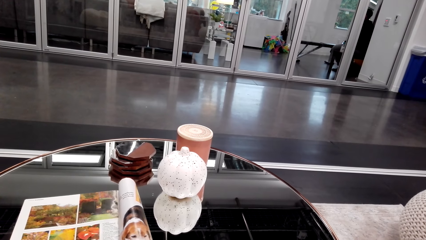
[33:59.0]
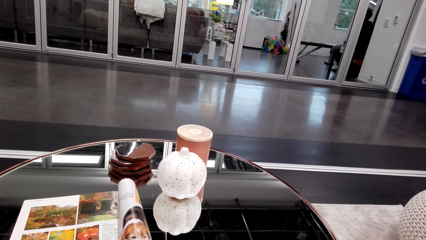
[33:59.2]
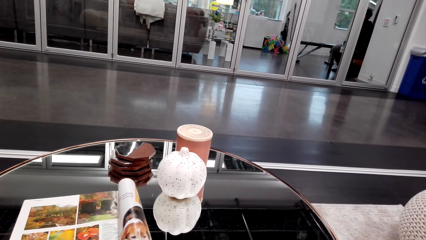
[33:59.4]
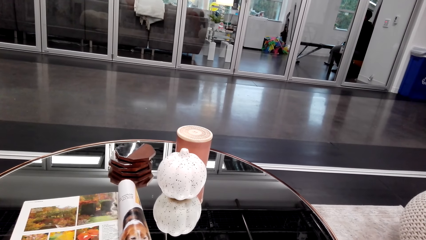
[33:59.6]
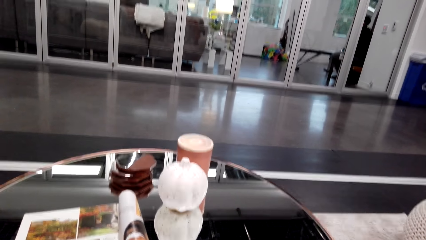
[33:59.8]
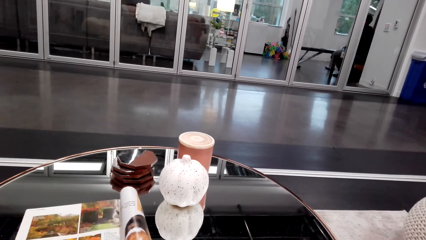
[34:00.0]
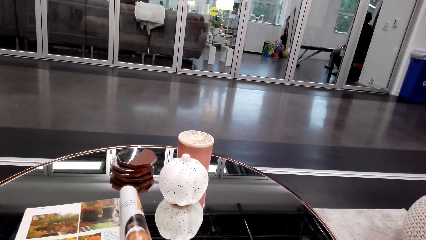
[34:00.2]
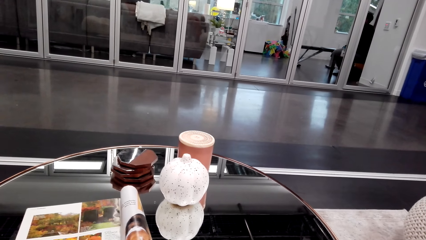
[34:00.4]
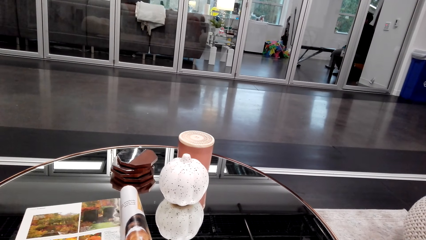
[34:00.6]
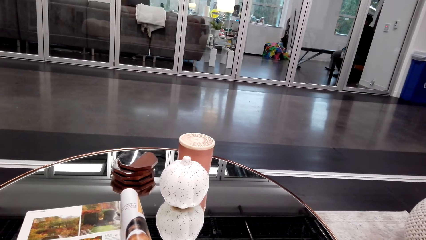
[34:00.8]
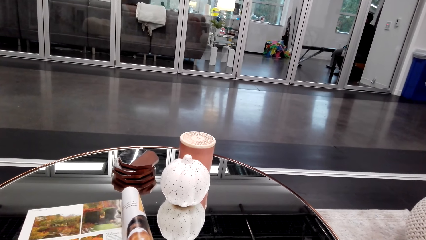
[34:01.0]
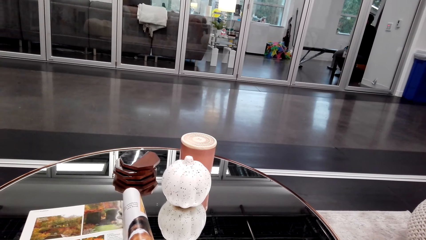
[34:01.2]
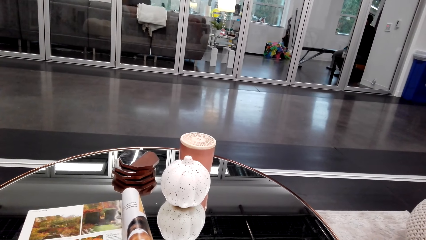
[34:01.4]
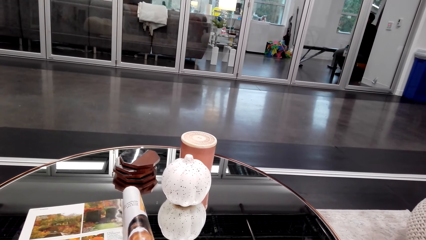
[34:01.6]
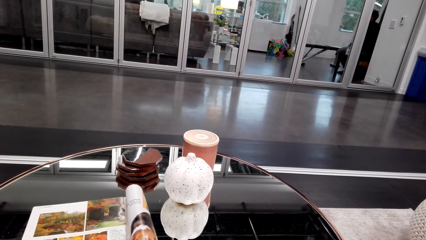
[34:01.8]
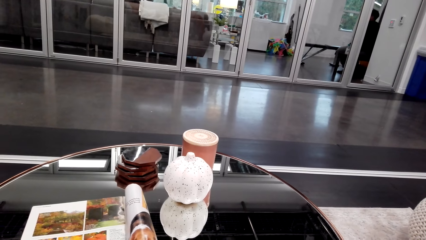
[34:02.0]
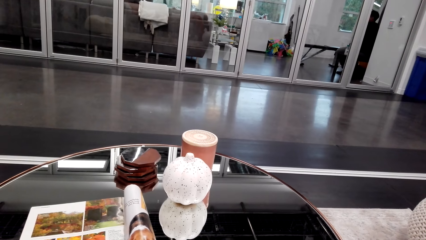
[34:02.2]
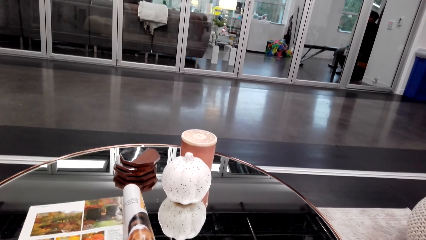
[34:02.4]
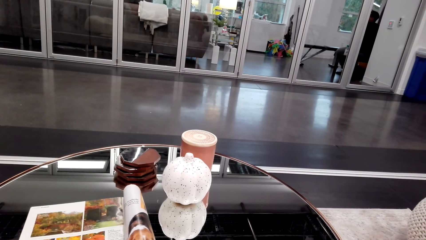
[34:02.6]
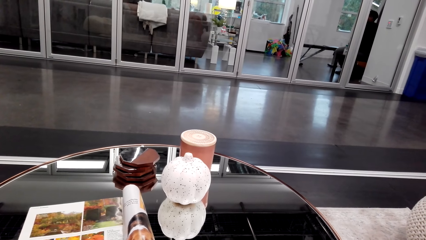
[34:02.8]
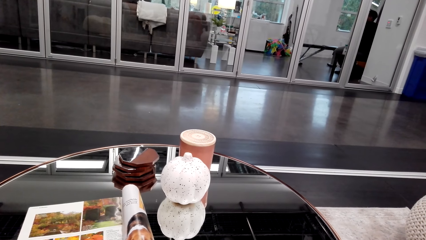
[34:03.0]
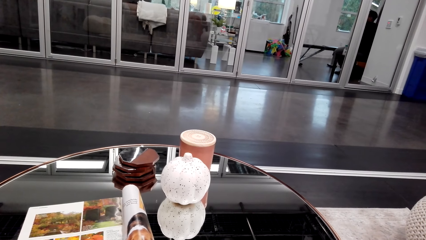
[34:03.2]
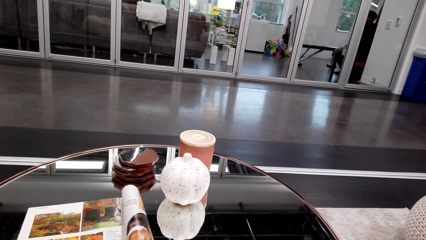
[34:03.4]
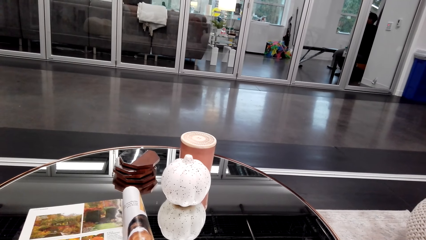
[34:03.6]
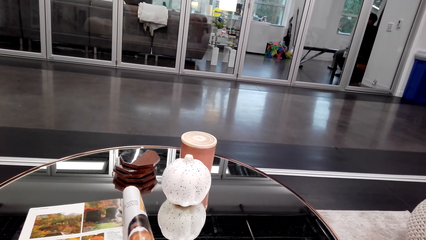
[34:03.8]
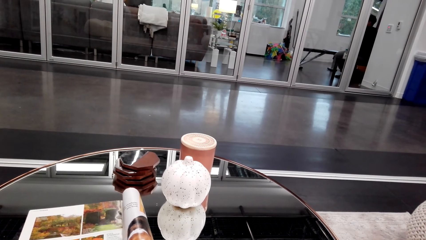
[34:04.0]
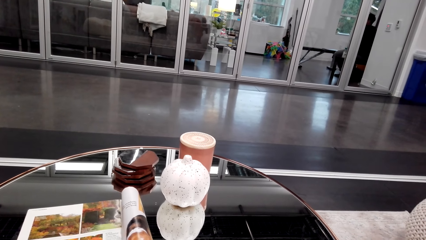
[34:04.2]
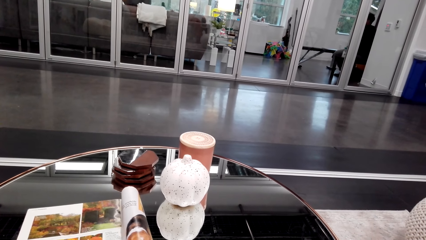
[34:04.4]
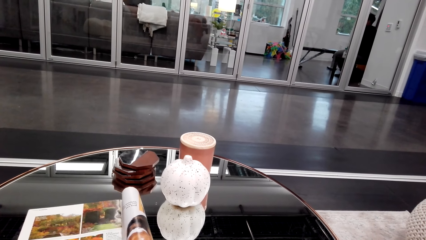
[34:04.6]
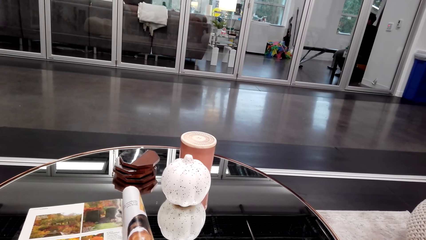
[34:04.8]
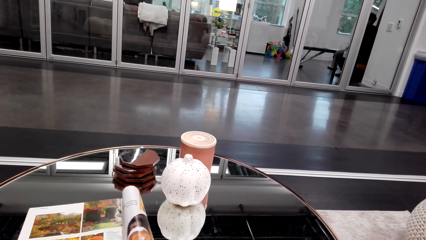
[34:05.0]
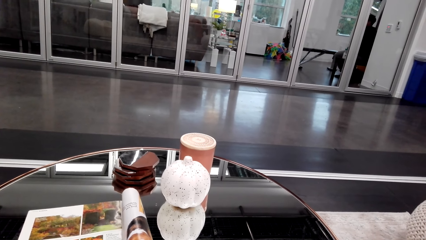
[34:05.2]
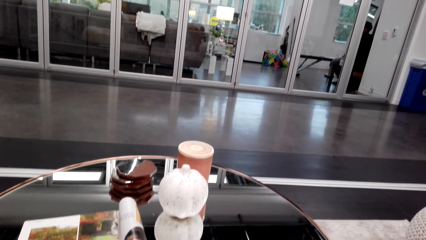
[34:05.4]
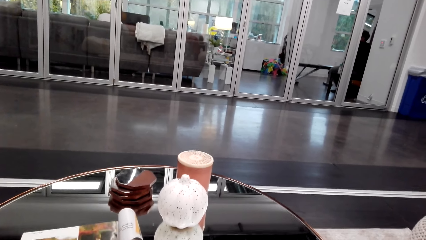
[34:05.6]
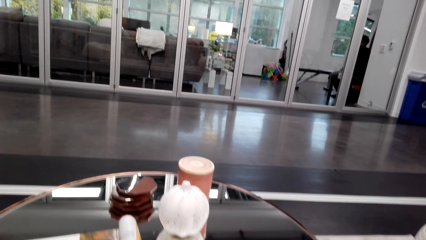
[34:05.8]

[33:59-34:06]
The camera wearer communicates.

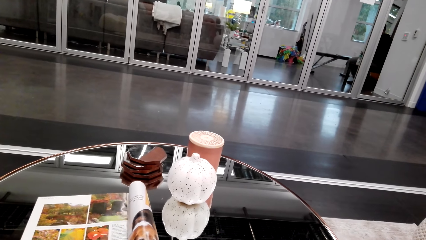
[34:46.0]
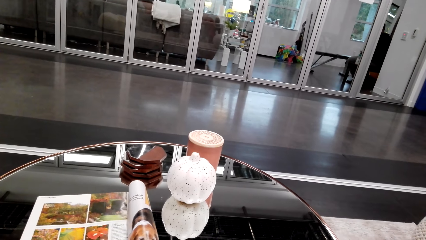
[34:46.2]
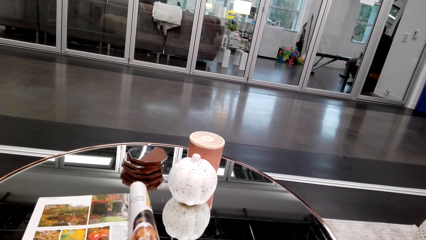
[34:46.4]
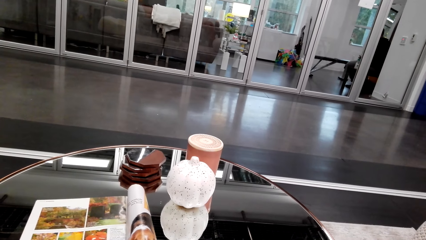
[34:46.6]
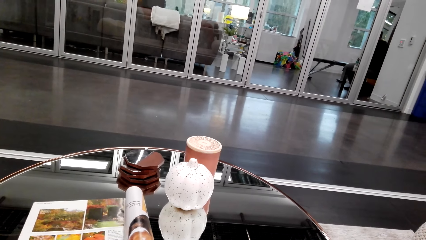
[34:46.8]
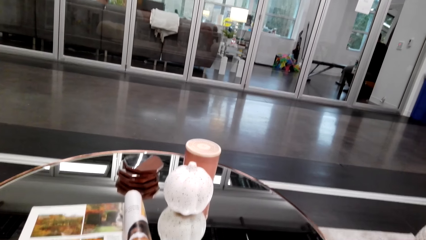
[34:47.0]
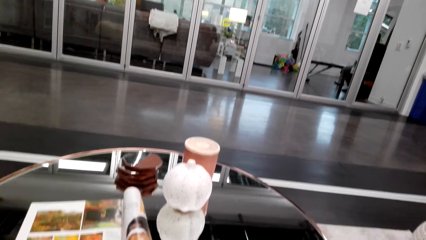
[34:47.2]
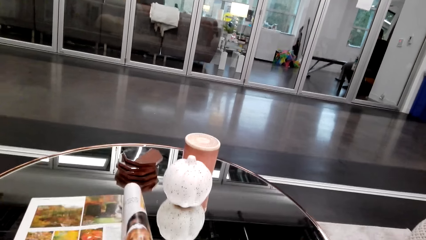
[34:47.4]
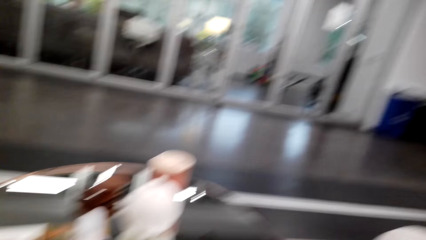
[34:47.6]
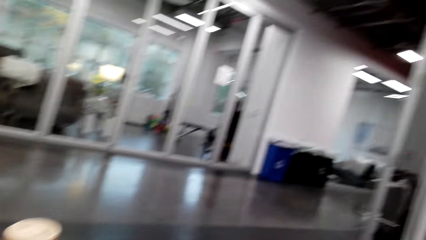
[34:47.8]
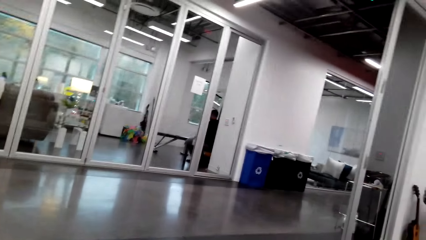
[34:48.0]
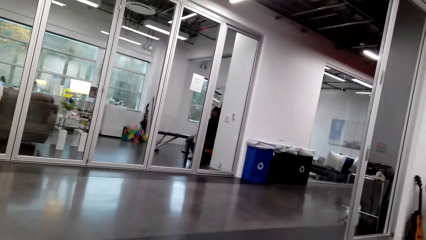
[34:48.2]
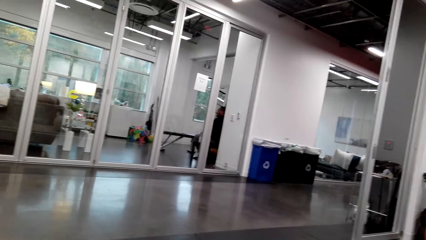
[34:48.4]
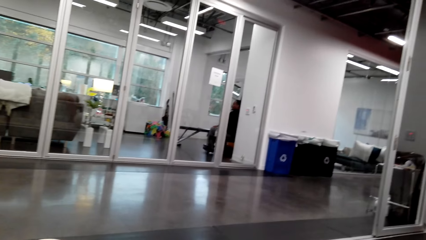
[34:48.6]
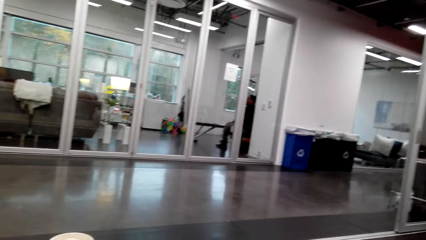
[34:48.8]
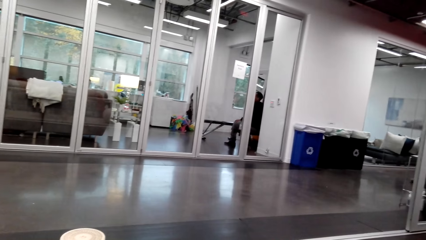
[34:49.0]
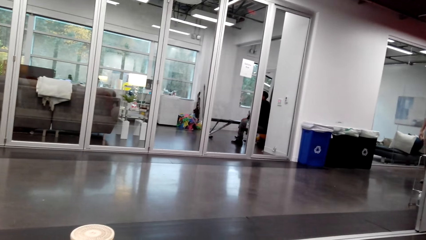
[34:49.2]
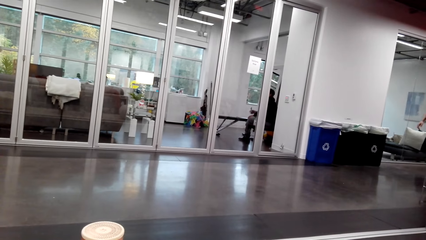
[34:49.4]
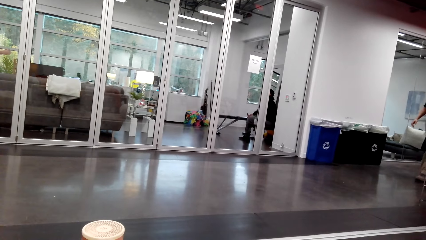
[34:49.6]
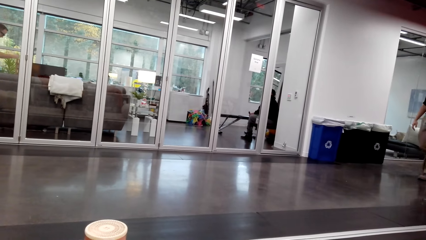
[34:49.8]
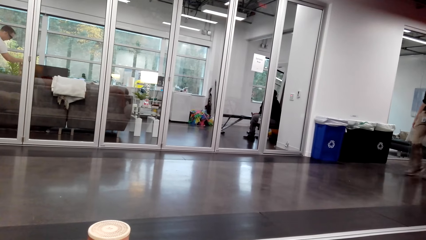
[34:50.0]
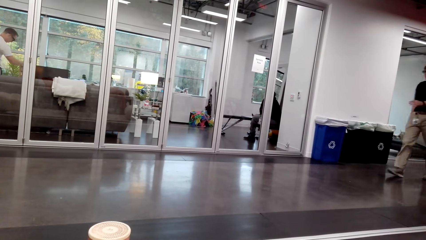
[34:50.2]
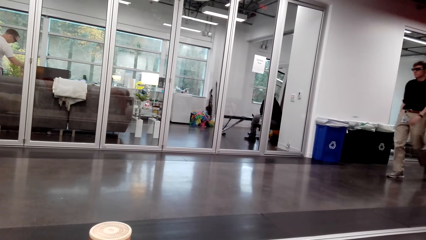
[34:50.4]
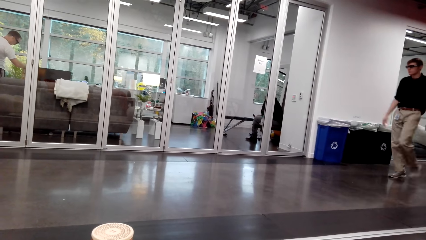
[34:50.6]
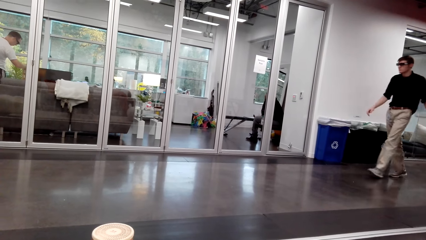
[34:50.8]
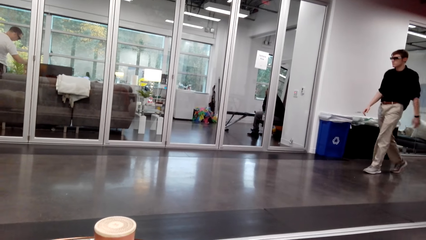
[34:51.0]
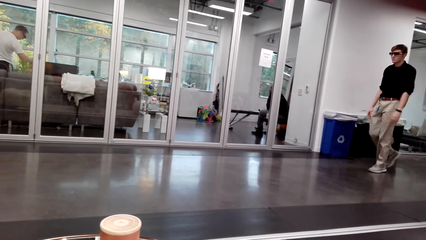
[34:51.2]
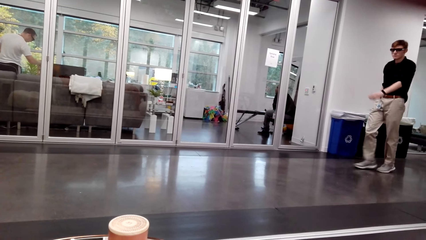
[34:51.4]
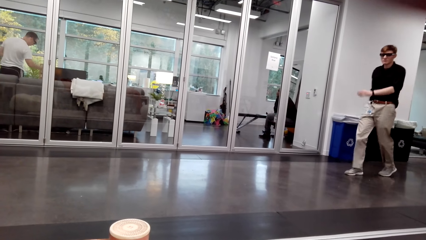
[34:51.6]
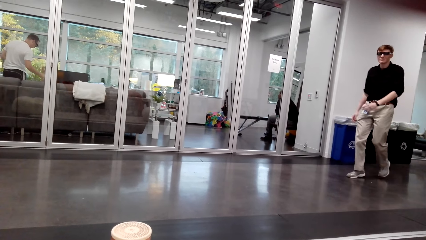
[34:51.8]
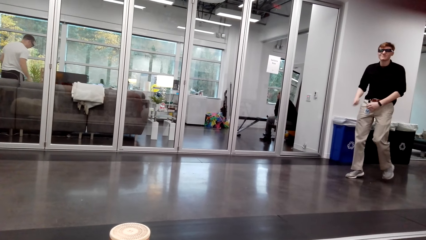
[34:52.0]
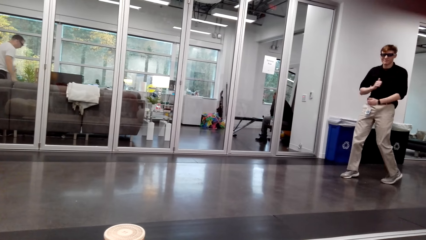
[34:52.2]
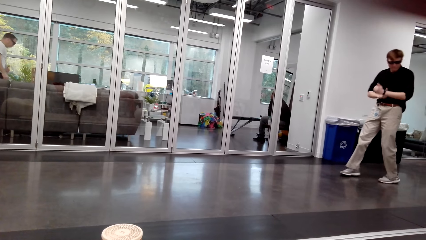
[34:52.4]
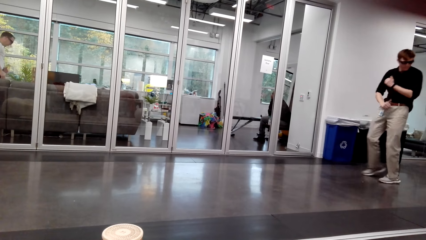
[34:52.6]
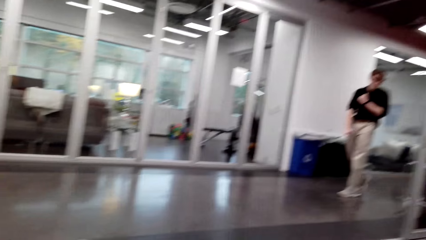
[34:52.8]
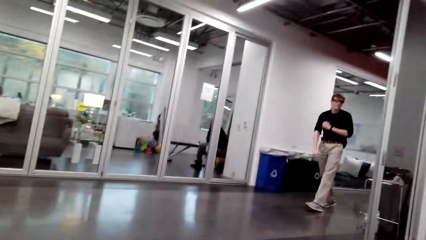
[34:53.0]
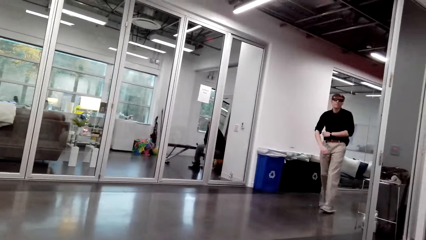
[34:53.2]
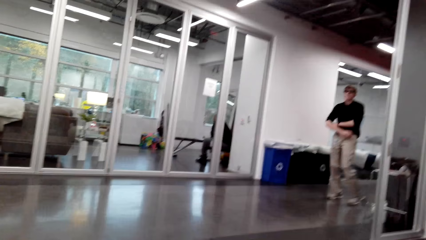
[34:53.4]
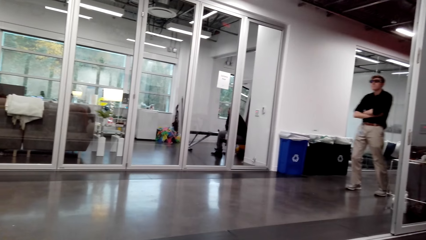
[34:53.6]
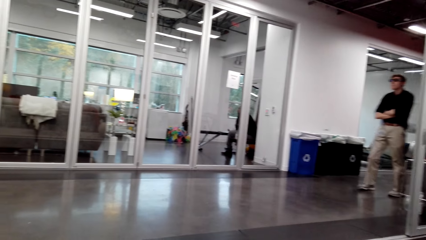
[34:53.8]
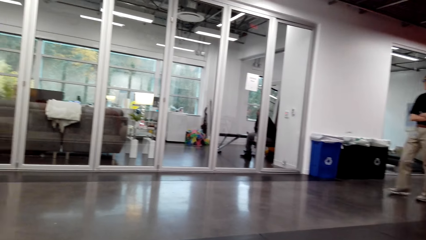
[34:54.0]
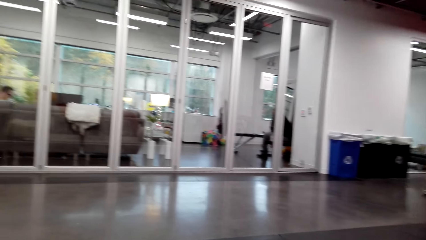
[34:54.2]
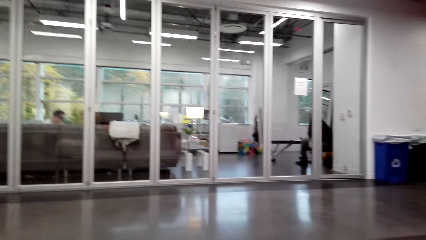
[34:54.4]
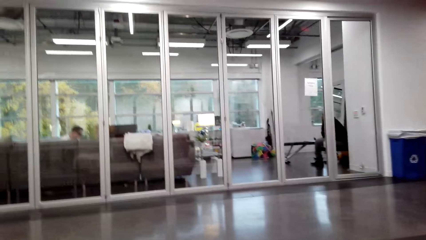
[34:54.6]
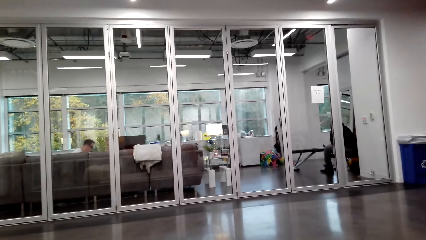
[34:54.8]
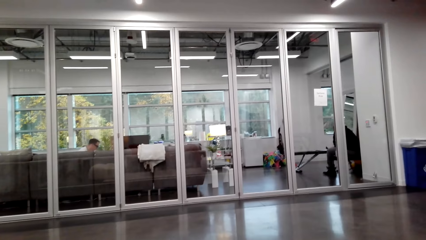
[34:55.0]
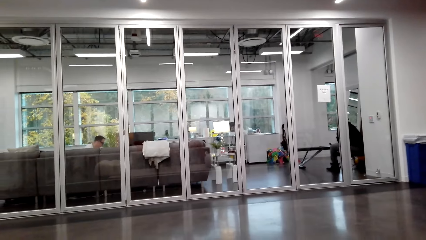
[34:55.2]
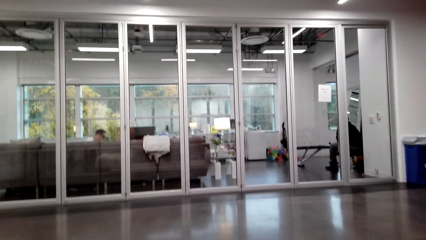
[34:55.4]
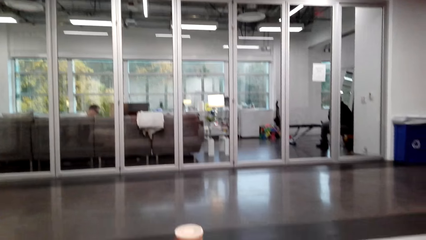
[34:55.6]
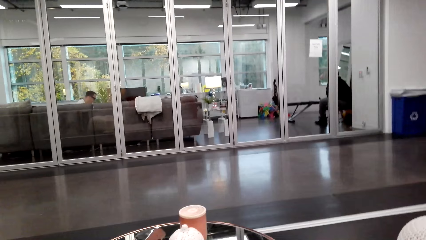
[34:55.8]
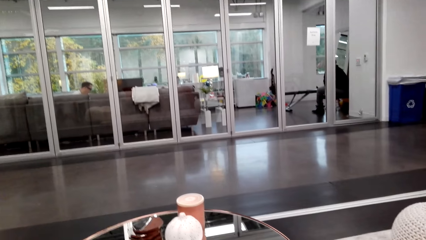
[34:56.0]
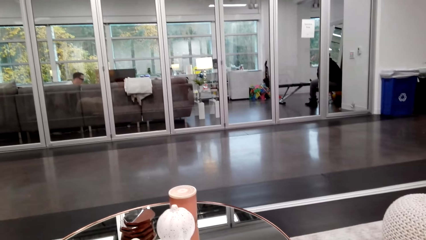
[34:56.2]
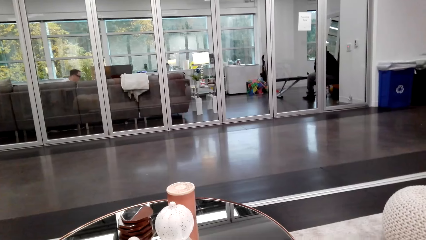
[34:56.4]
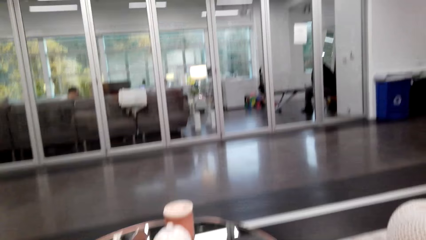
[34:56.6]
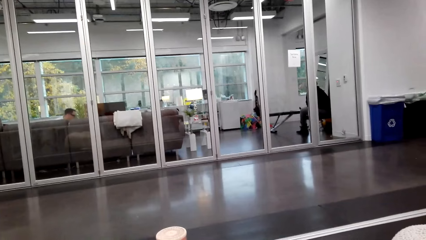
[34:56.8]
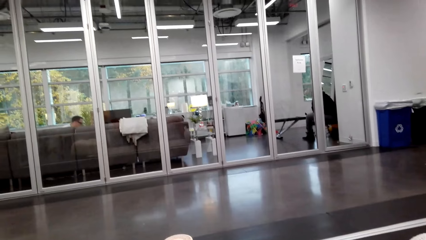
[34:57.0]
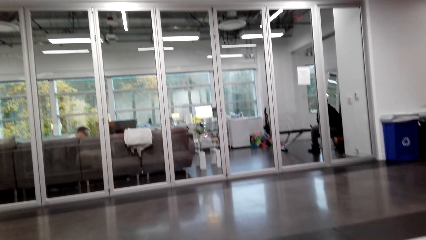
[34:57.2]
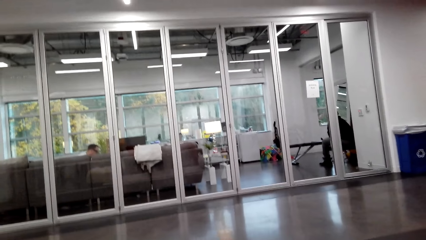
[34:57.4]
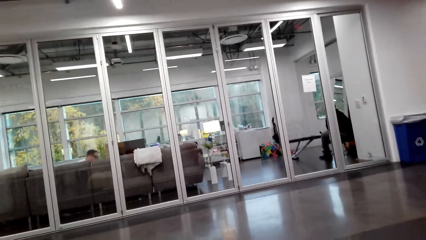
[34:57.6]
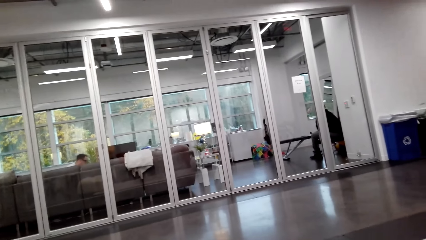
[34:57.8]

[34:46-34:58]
The camera wearer looks around. A person walks on the floor. The camera wearer looks around.
